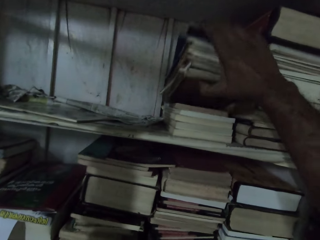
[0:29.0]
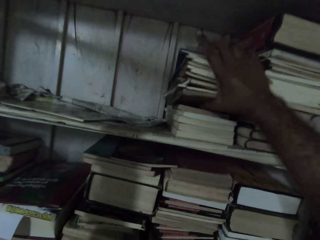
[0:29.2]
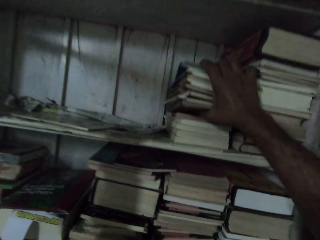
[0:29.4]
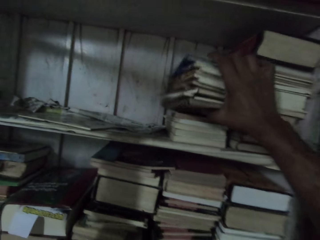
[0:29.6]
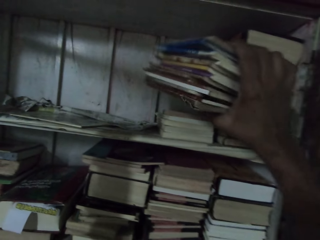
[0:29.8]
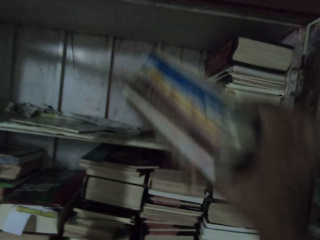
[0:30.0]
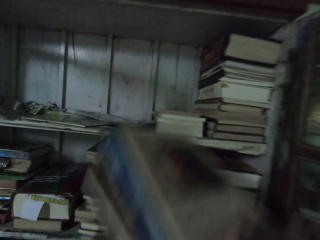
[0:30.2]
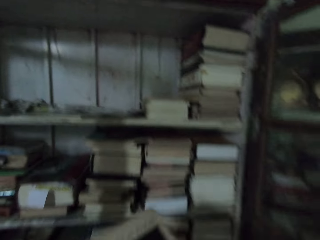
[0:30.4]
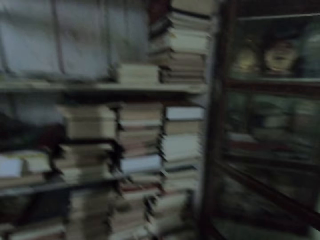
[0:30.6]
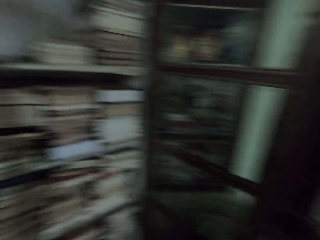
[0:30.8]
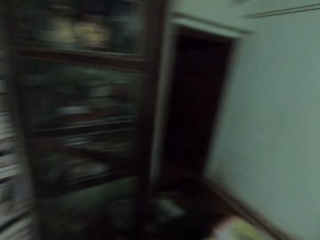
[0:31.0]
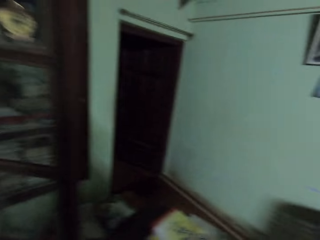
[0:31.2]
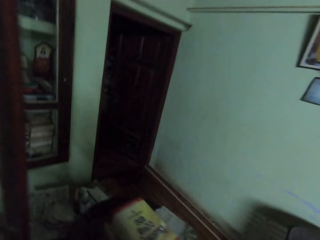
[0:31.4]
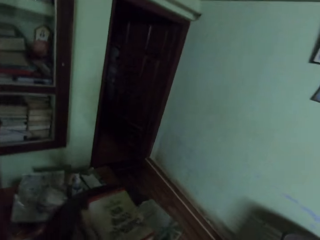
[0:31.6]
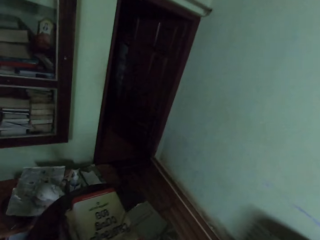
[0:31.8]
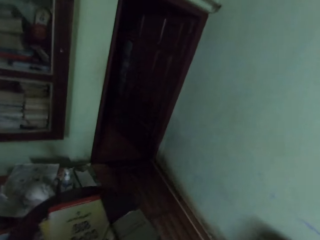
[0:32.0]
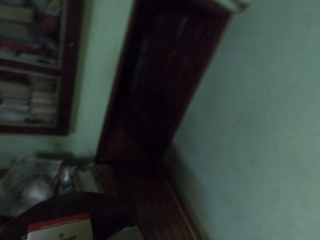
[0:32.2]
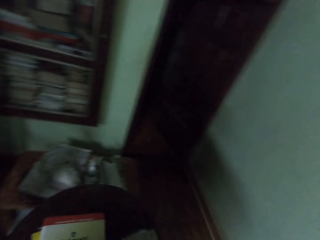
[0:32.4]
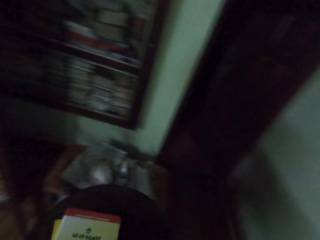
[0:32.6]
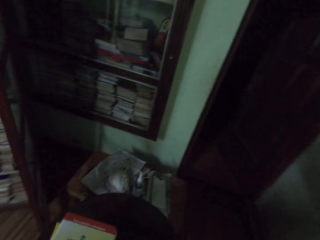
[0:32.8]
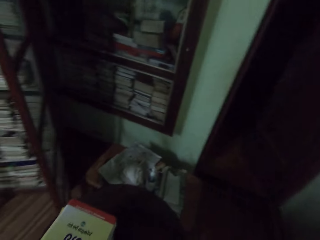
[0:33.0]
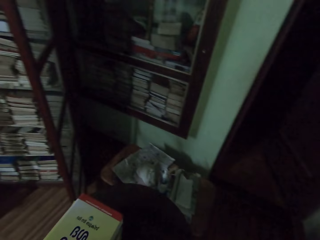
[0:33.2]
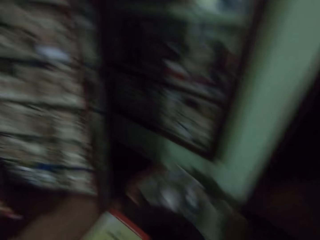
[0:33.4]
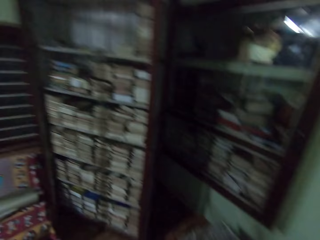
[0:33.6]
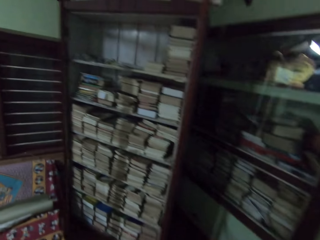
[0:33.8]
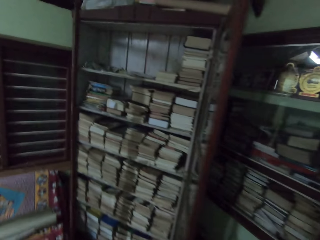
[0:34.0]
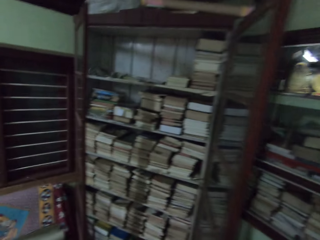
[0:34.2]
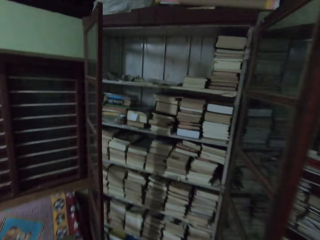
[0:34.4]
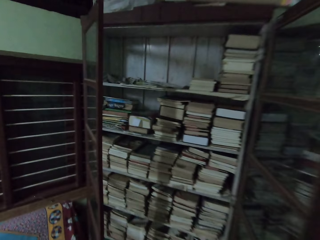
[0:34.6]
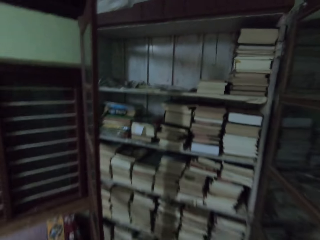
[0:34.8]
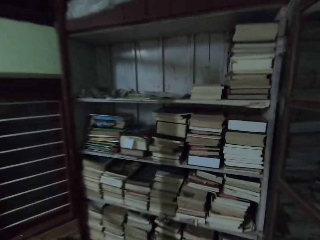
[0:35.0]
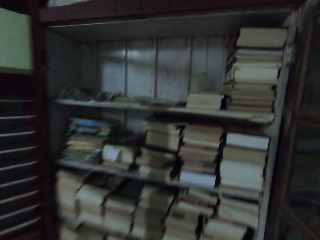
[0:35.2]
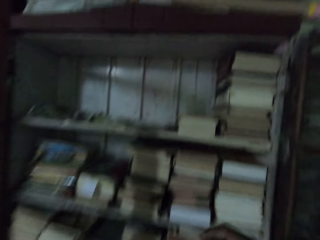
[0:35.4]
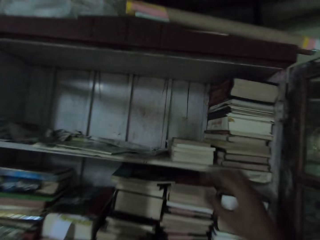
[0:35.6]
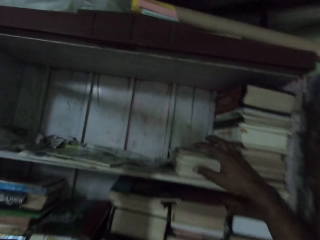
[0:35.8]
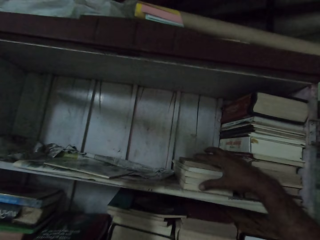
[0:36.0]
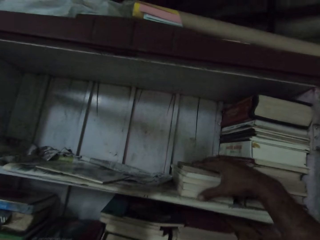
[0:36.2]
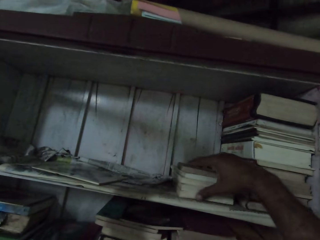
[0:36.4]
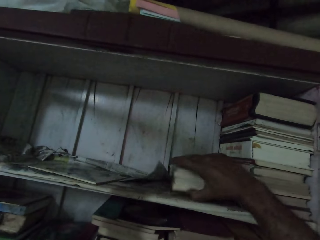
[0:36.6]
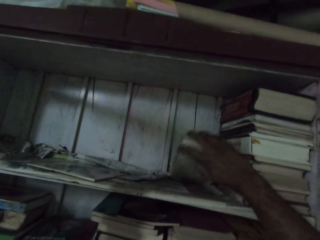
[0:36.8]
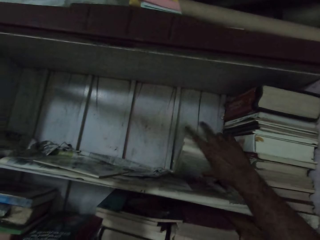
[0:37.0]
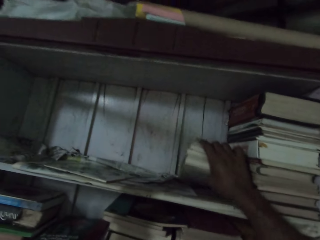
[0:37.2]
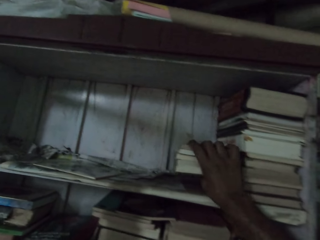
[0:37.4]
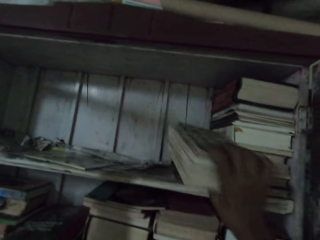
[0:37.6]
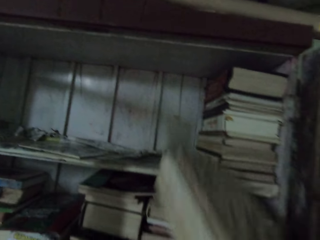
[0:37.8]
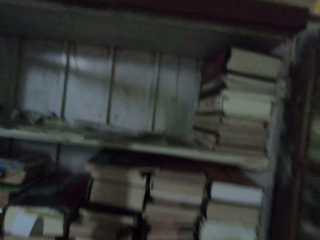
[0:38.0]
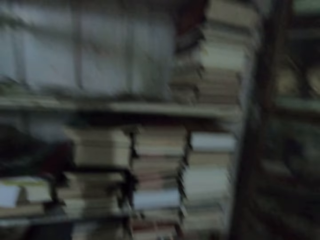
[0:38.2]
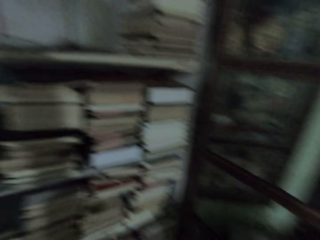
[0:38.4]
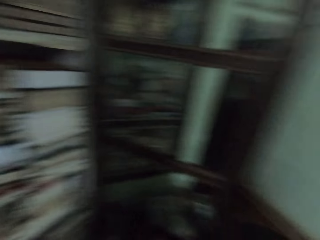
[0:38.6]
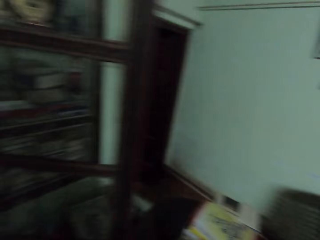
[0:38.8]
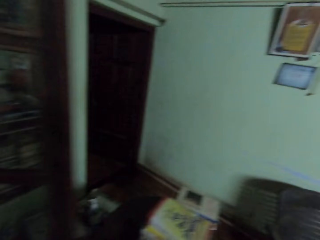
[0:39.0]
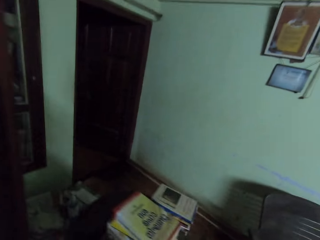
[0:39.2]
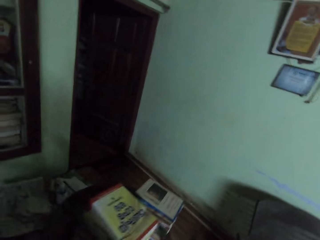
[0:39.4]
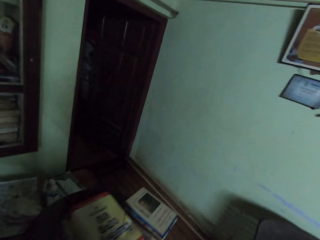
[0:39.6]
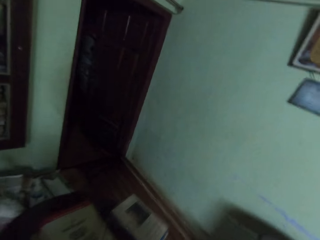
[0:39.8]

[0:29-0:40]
The camera wearer touches a book on the book shelf with her right hand. She carries the book from the book shelf with her right hand. She removes the book from the book shelf with her right hand. She puts books on the table. She touches a book on the book shelf with her right hand. She carries the book from the book shelf with her right hand. She removes the book from the book shelf with her right hand.

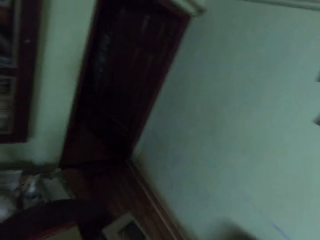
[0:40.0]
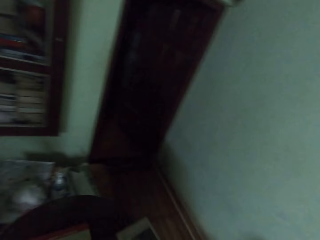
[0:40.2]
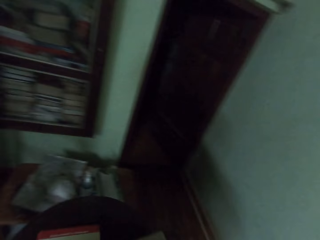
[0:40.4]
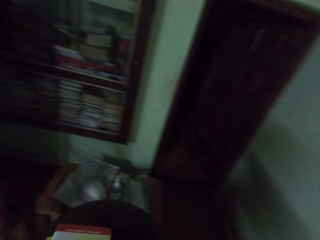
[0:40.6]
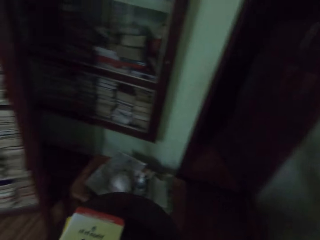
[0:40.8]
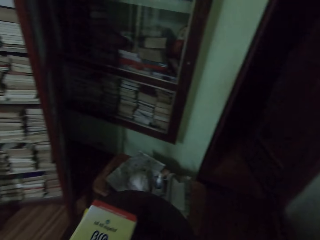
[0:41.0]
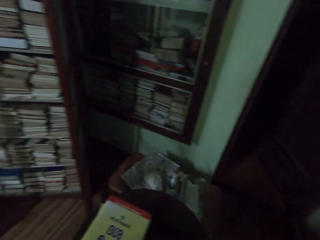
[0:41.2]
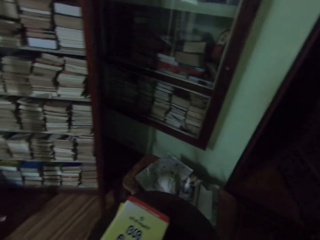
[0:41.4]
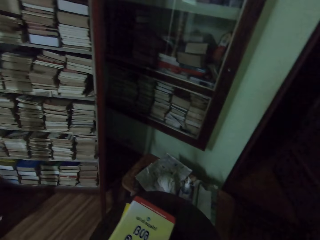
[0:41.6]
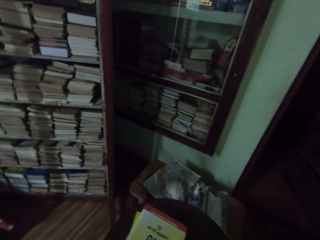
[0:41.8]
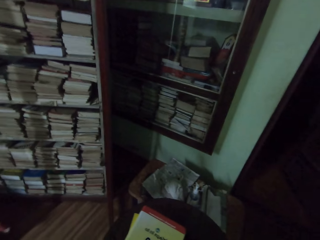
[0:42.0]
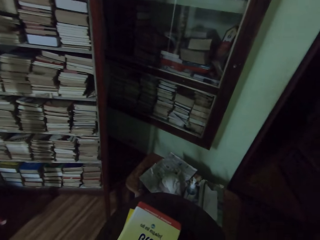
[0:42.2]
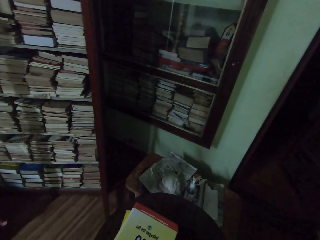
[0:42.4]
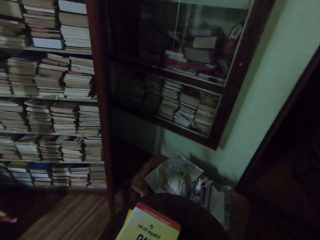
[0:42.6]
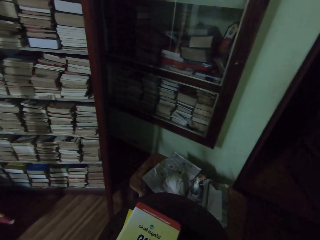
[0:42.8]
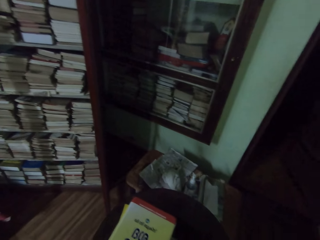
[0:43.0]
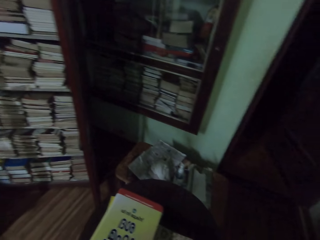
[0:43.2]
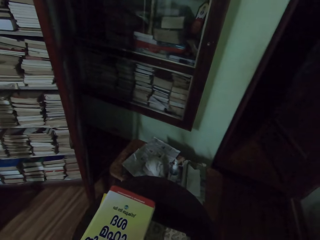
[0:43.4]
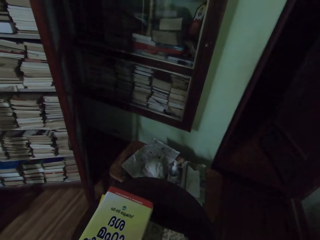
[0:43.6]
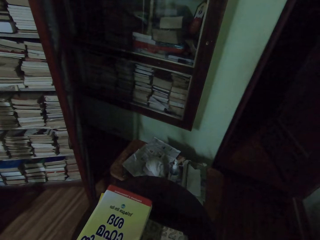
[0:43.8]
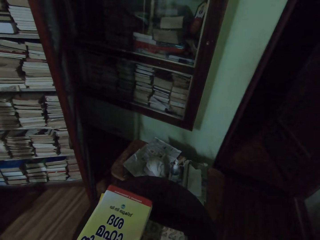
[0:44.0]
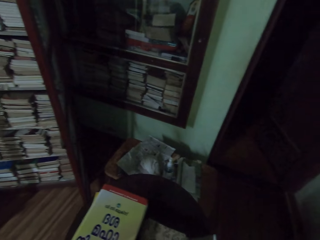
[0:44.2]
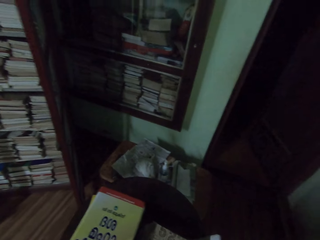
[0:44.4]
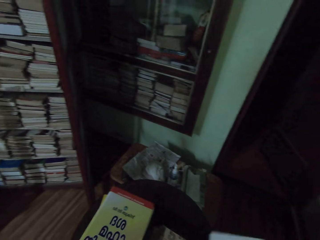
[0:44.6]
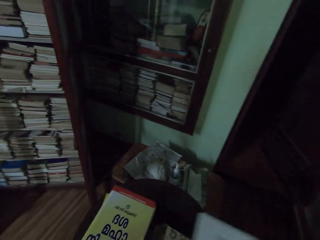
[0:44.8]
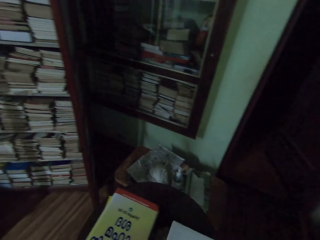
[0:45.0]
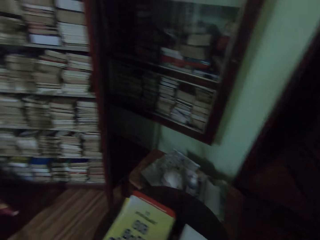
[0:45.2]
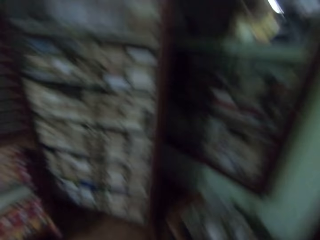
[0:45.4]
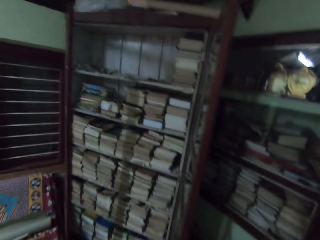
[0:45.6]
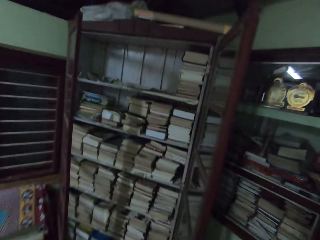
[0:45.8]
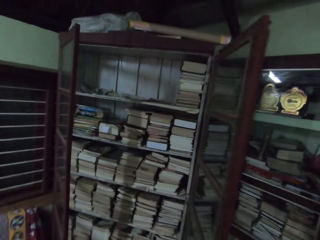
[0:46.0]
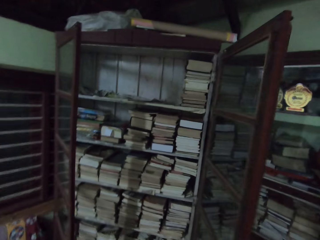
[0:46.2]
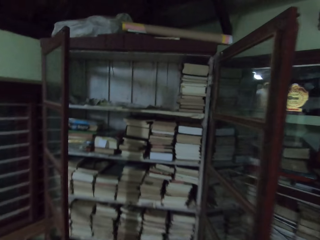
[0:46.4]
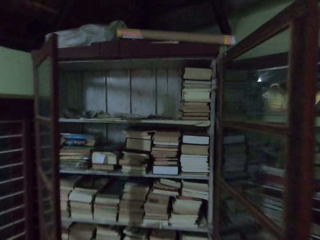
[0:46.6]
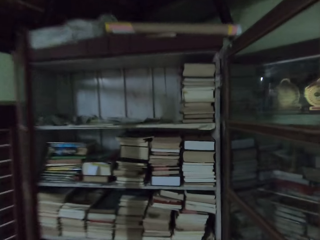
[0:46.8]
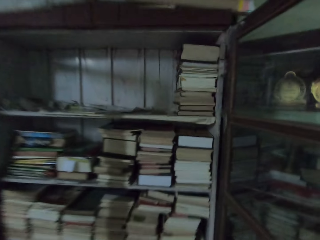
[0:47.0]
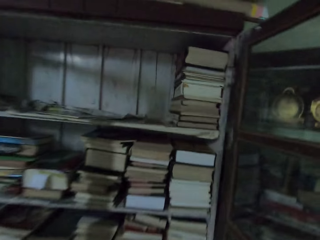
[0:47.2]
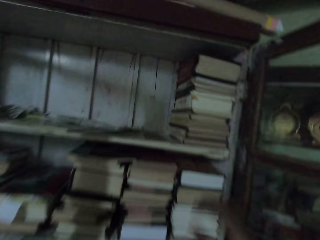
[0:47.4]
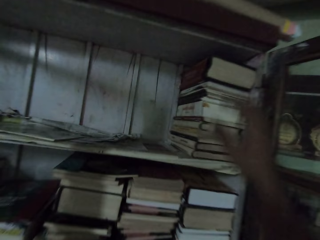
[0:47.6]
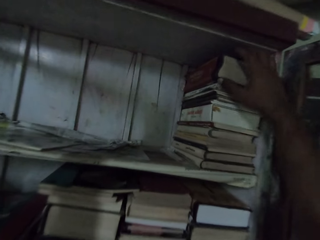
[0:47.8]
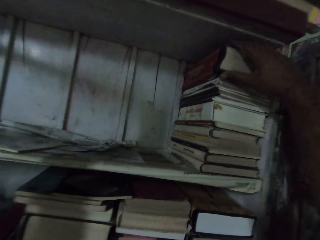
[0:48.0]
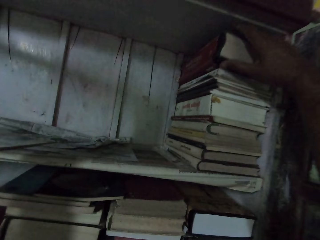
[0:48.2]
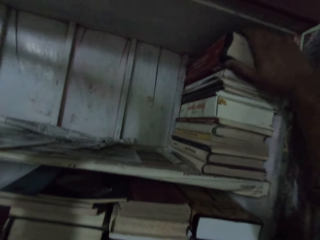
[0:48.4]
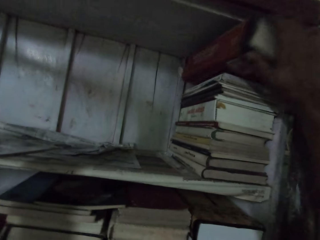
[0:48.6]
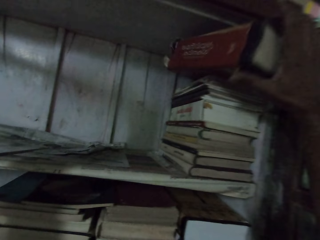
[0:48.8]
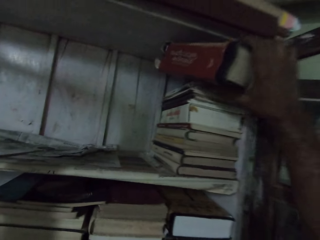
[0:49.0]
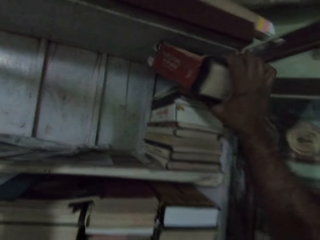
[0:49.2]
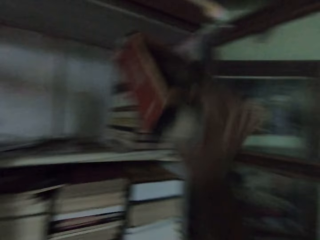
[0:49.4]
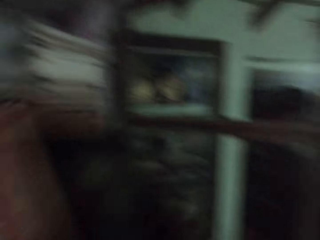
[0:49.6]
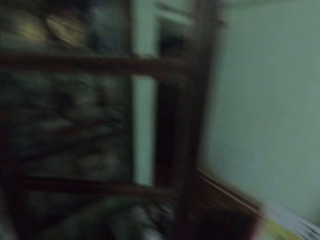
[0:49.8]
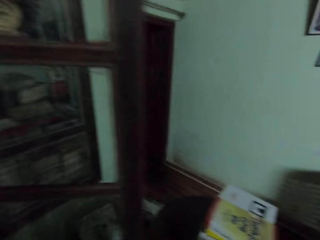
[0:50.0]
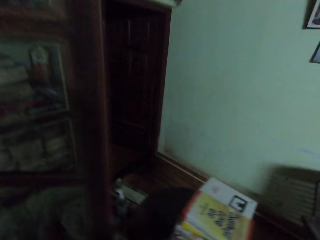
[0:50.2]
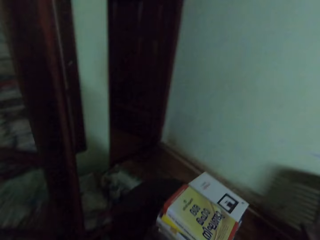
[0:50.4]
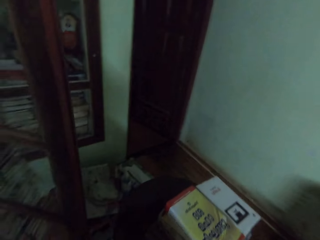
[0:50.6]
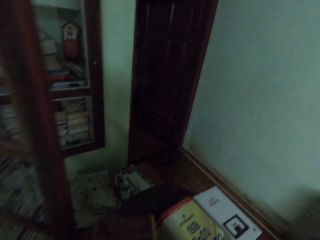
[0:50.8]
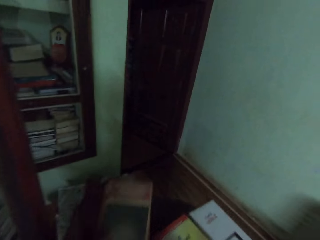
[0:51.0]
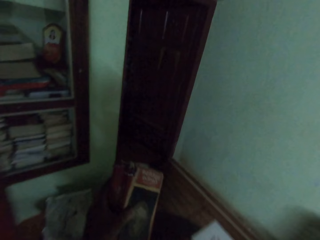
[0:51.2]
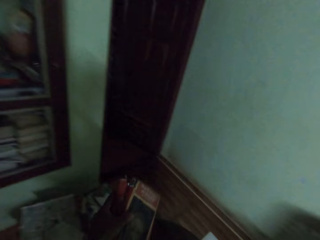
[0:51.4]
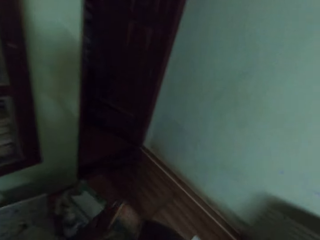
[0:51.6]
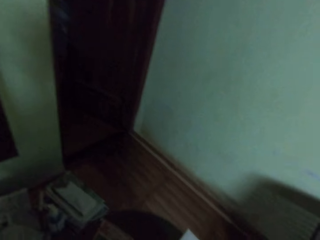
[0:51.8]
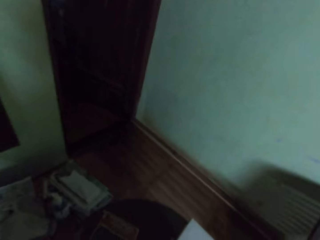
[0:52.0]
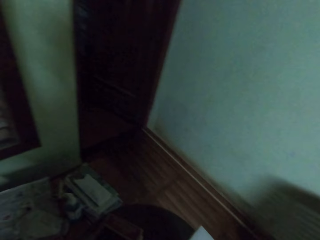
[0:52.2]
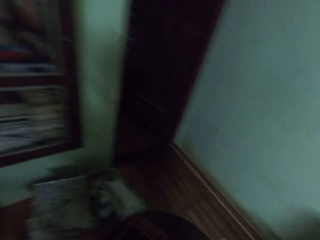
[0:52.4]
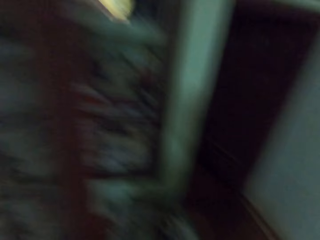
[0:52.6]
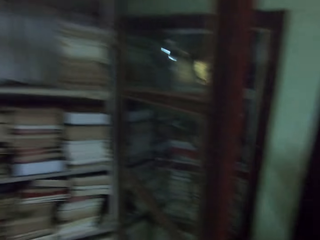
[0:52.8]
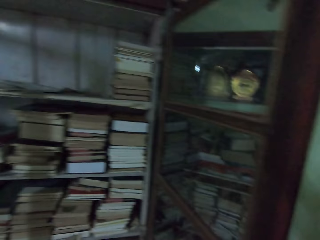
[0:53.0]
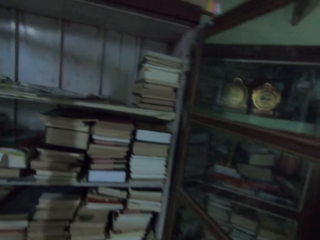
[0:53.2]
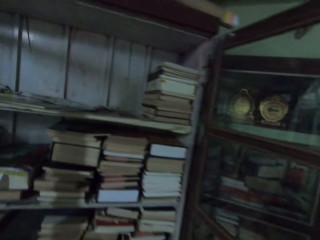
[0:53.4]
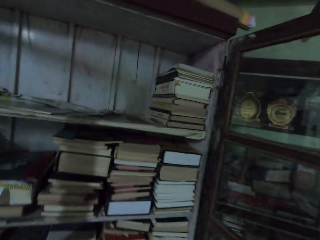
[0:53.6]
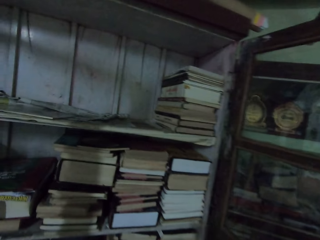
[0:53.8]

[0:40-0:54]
The camera wearer puts books on the table. She arranges the books on the table. She touches a book on the book shelf with her right hand. She carries the book from the book shelf with her right hand. She removes the book from the book shelf with her right hand. She puts the book on the table.
